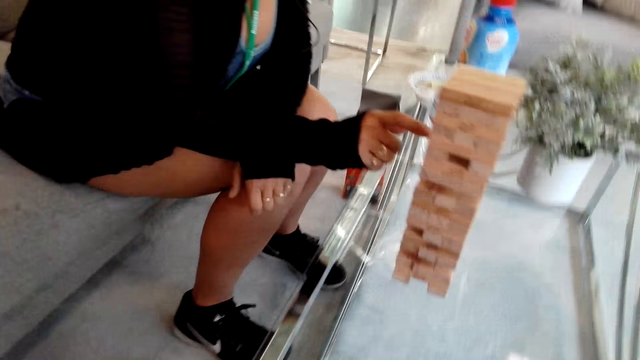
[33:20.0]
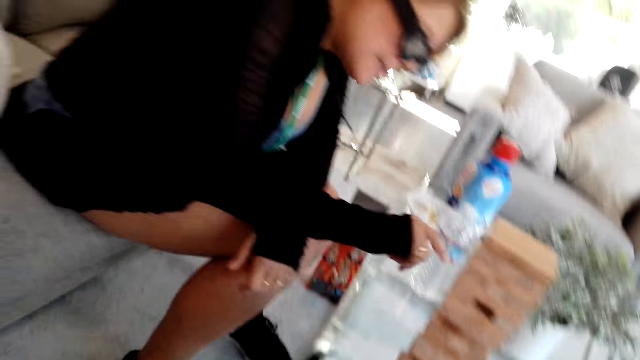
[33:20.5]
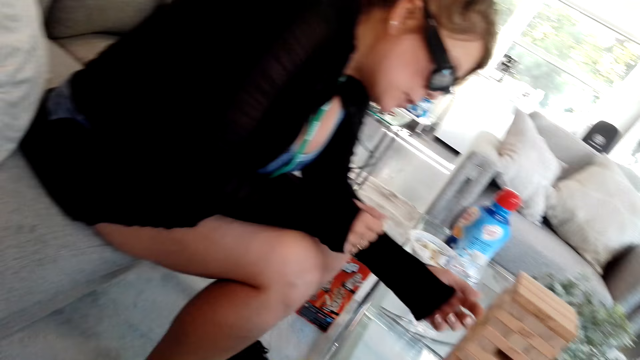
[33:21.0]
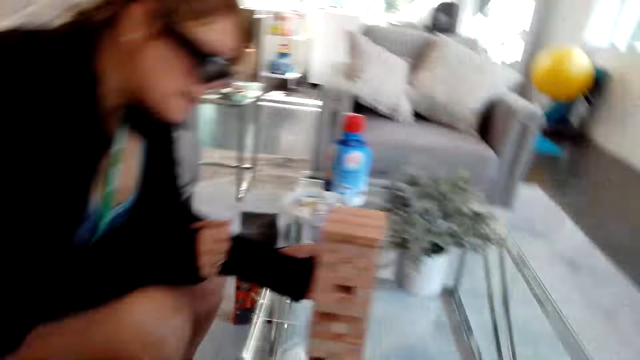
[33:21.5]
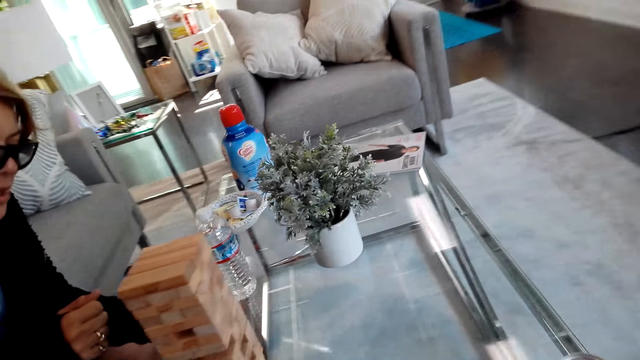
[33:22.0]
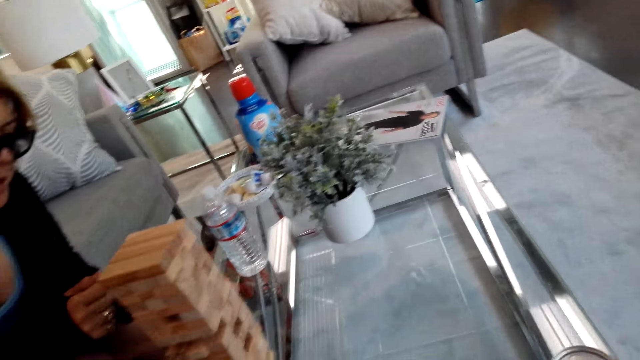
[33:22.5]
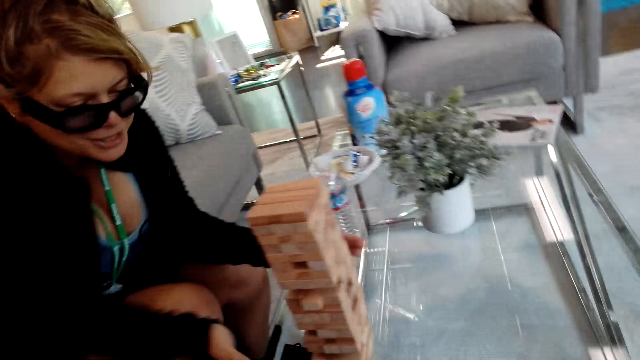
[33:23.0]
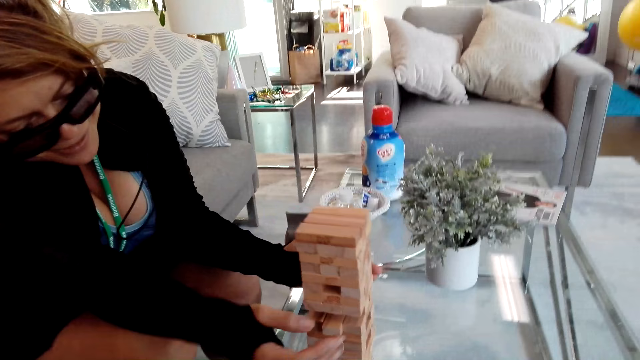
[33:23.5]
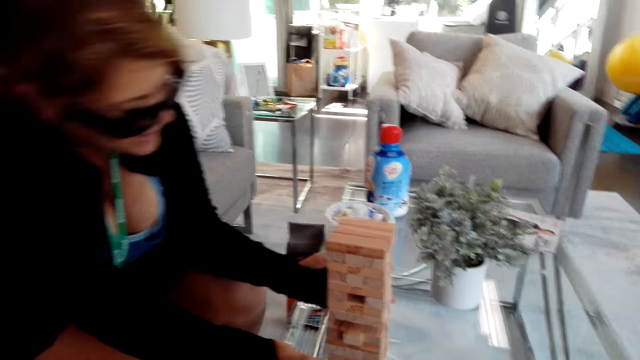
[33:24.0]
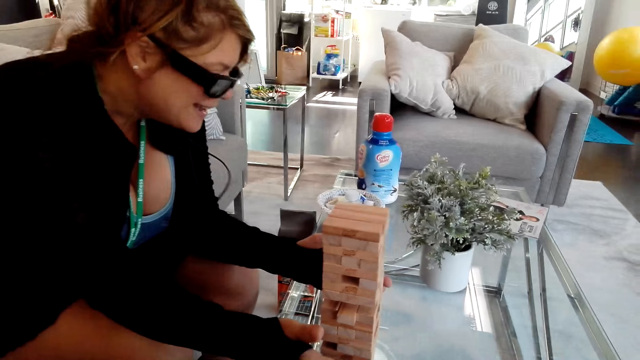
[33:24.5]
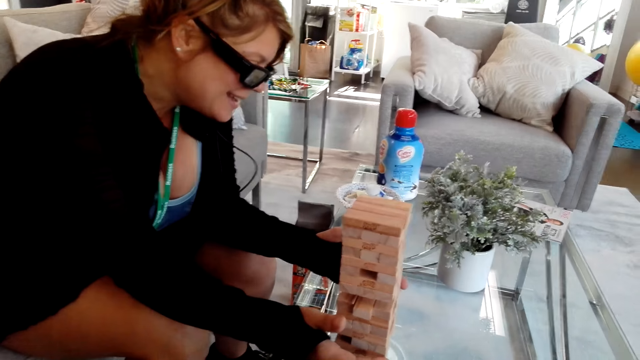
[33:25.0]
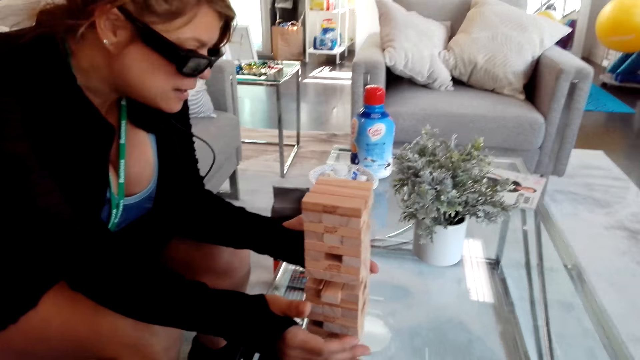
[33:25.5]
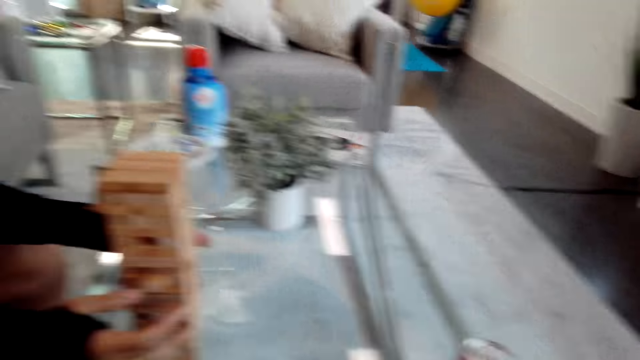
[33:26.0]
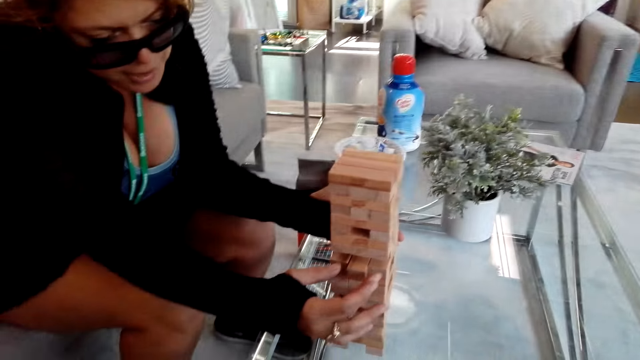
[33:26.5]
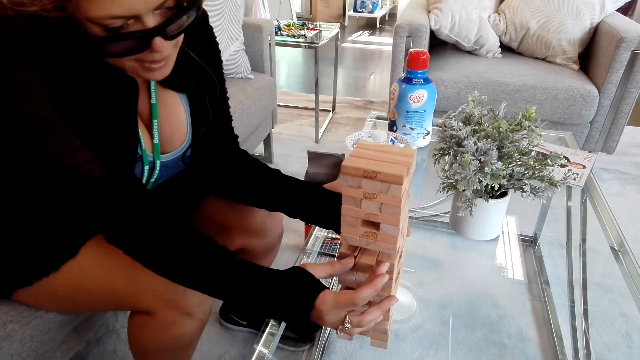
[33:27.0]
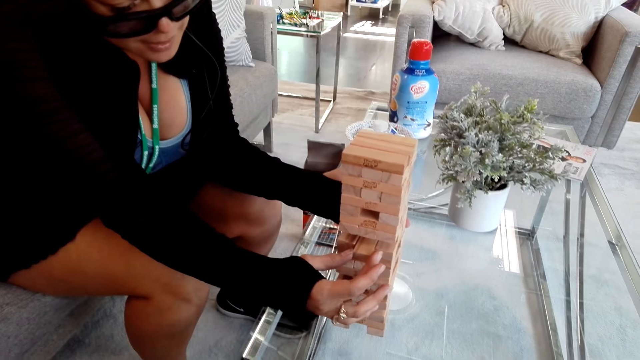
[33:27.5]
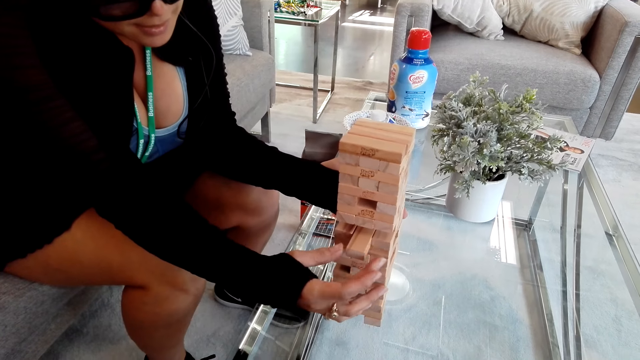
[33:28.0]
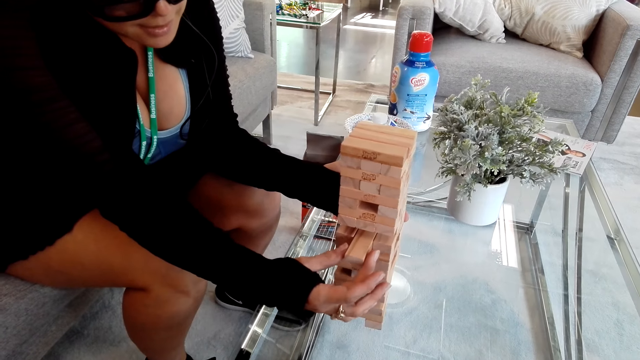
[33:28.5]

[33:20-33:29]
A girl plays the tumbling tower. The camera wearer talks to the girl. The girl plays the tumbling tower.

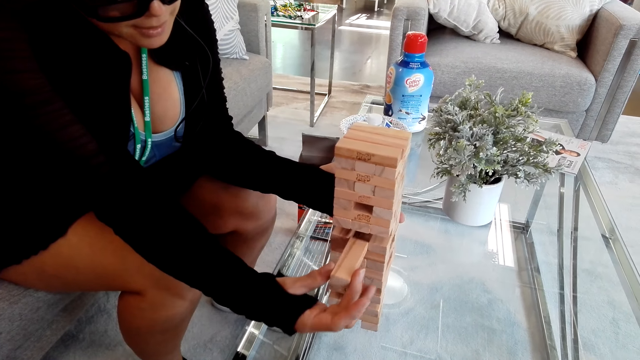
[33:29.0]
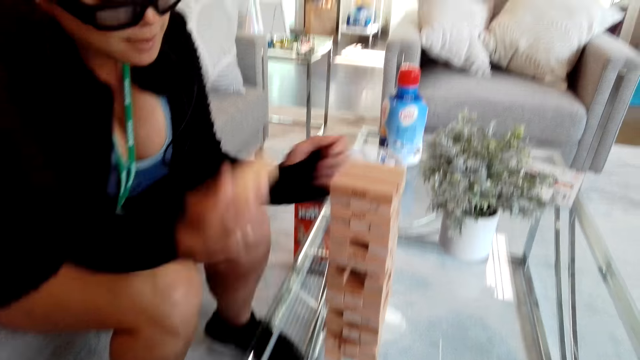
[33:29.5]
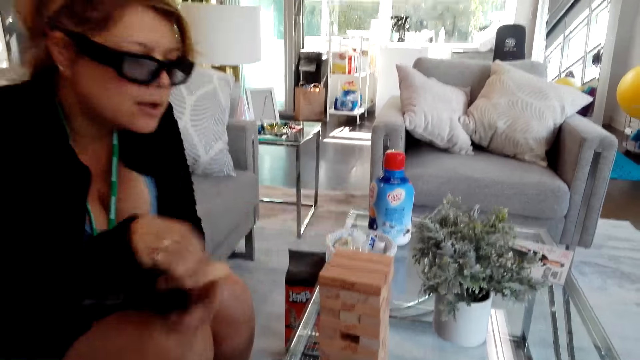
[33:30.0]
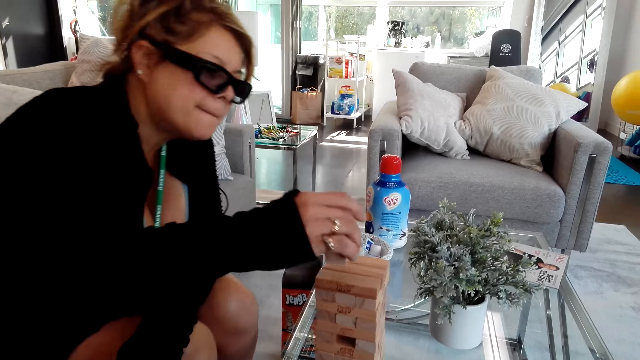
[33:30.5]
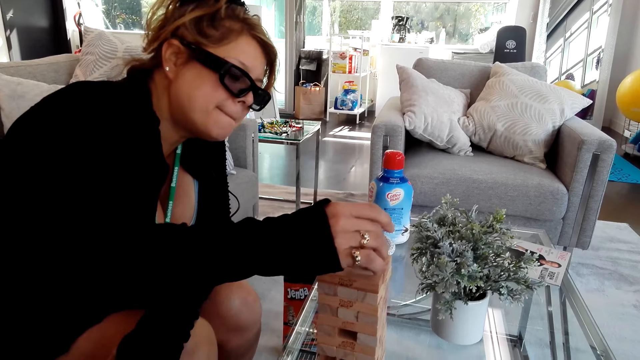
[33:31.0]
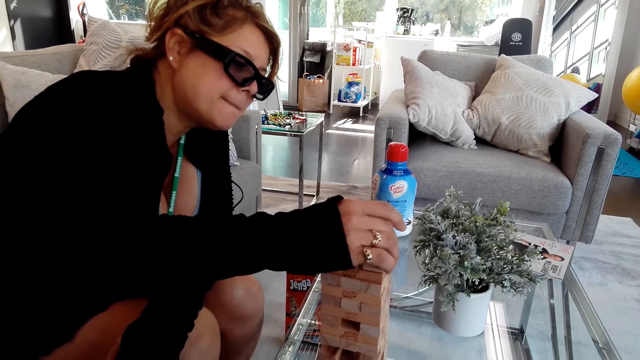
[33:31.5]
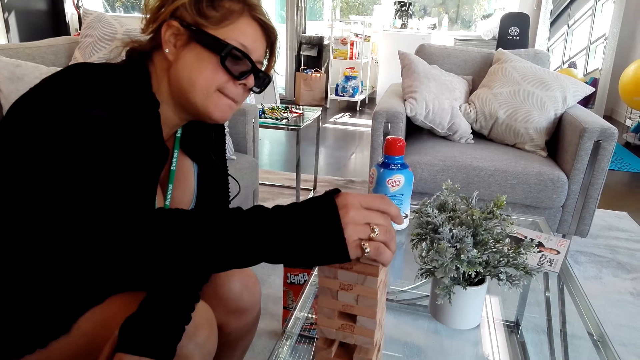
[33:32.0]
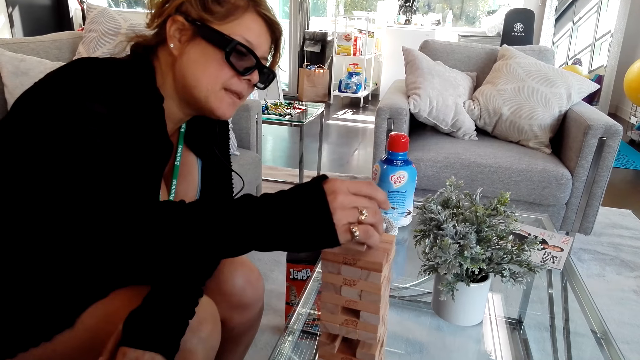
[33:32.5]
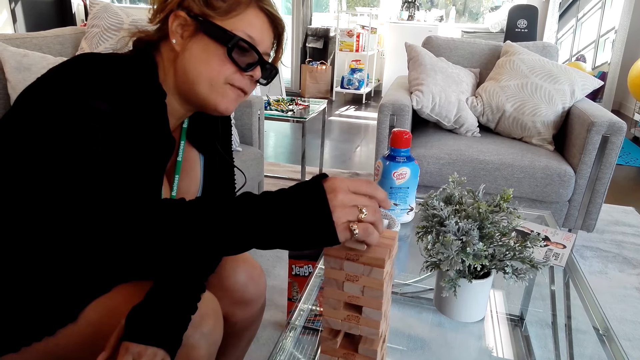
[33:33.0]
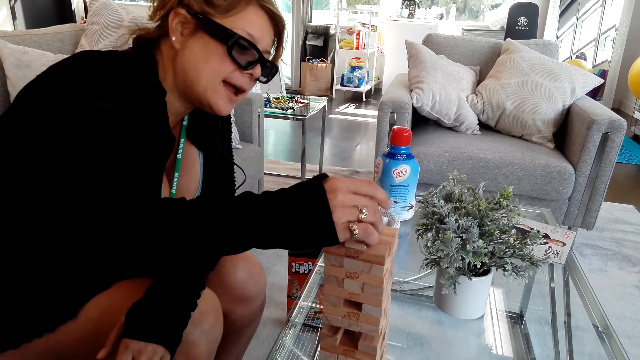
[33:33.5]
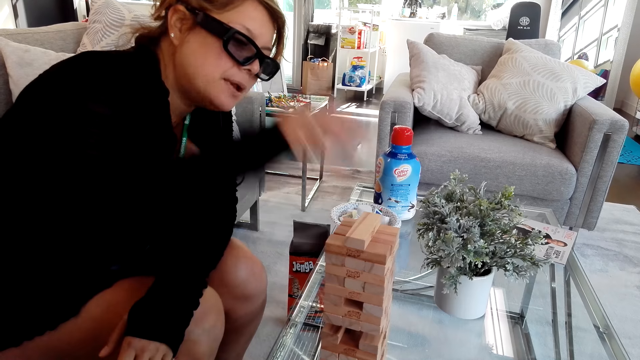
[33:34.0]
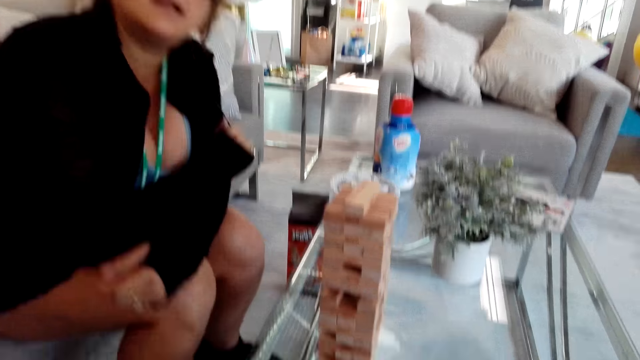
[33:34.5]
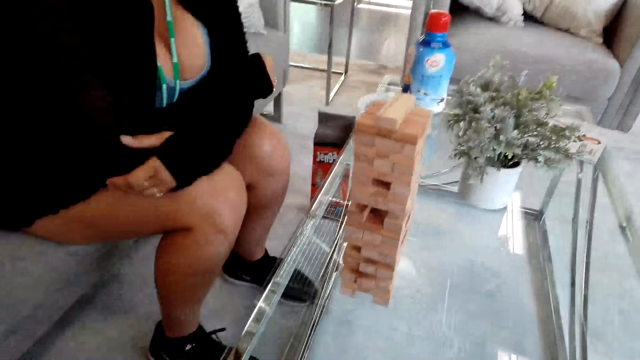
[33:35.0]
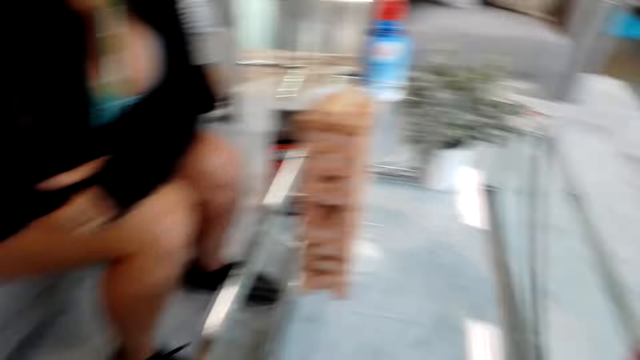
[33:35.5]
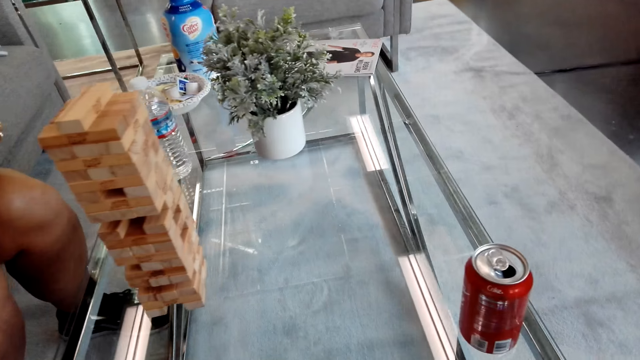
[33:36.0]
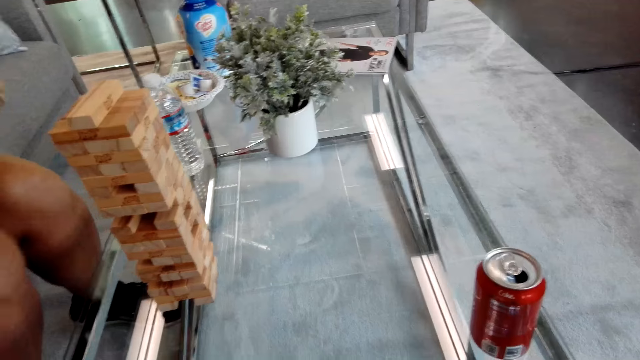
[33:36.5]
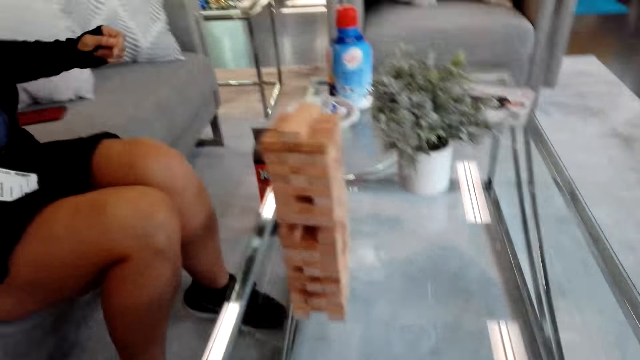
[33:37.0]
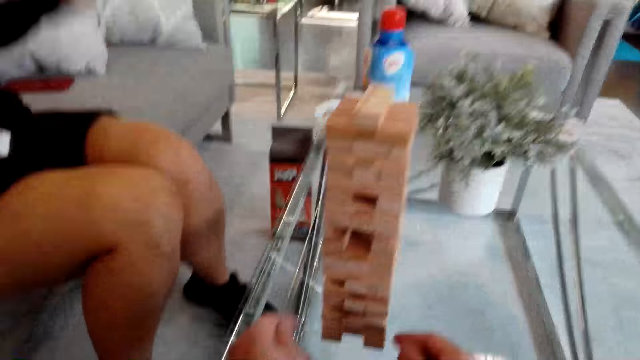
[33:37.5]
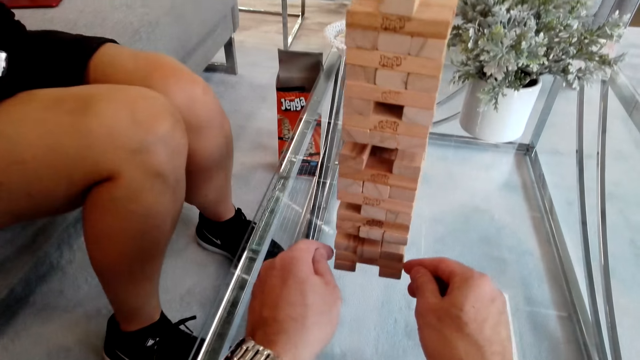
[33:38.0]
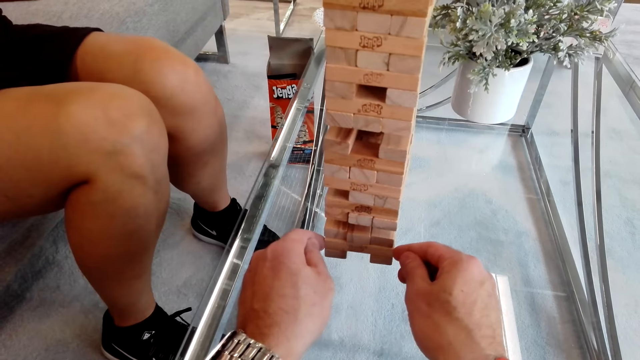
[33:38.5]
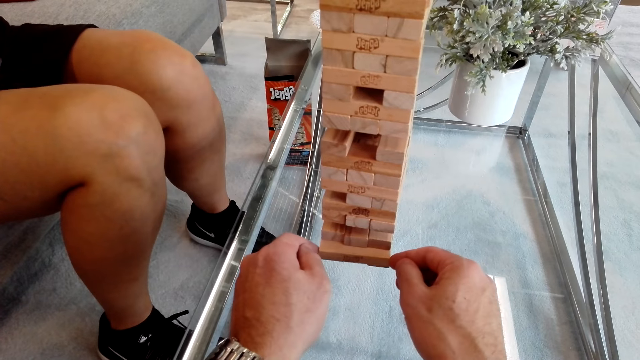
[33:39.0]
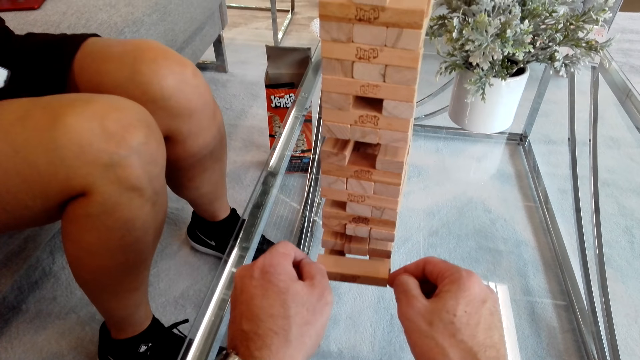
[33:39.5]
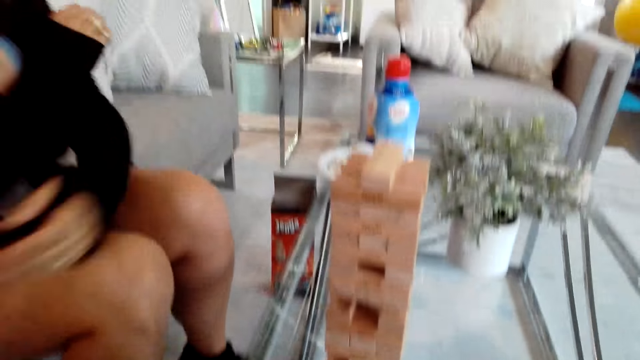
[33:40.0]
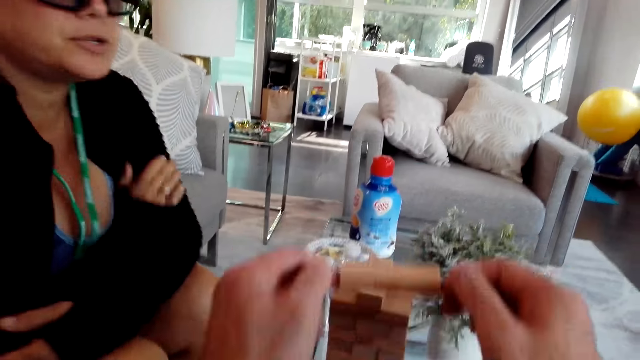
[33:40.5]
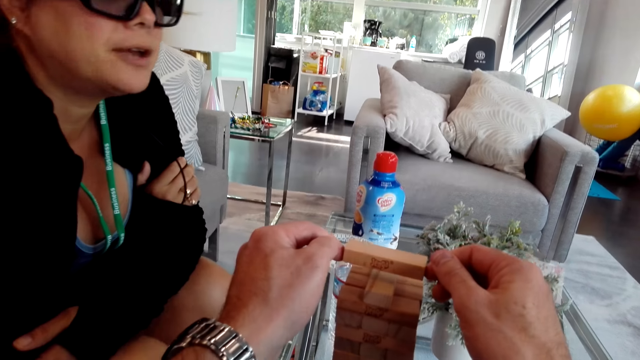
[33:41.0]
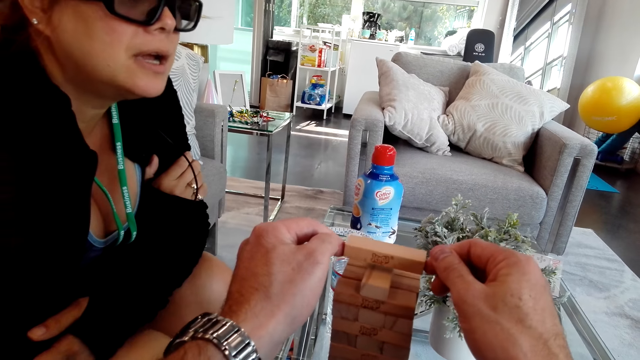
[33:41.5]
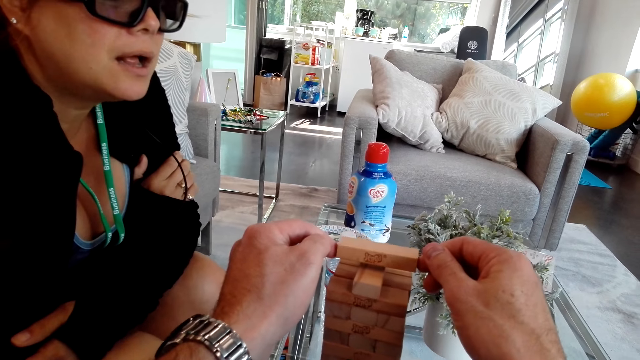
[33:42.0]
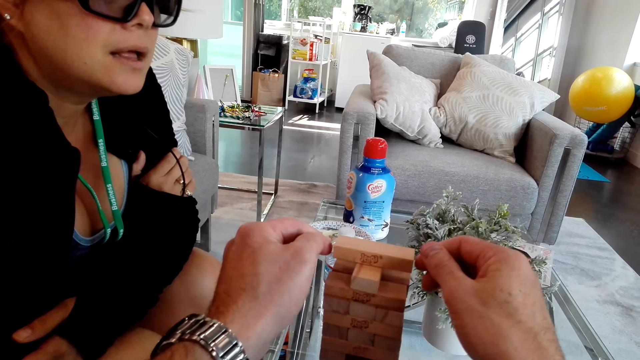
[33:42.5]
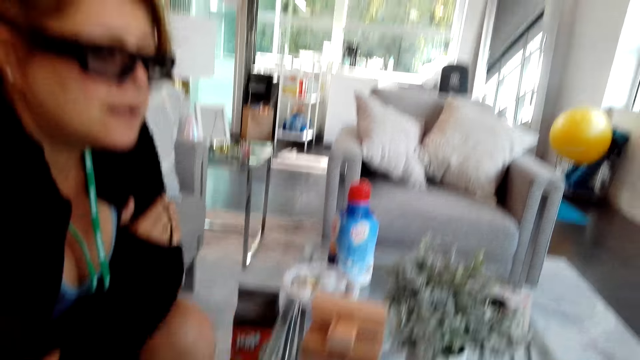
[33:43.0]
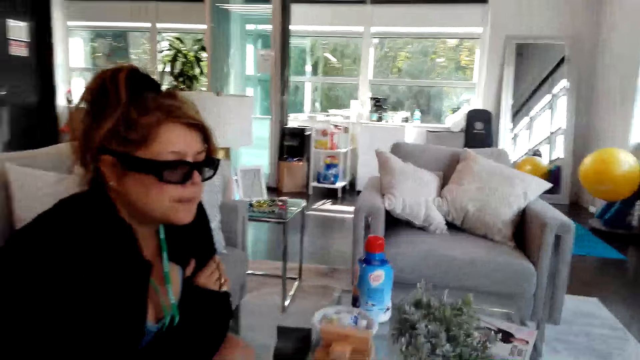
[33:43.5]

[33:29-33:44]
A girl places a block on the block stand. The camera wearer talks to the girl. They play the tumbling tower. They talk to the girl.
